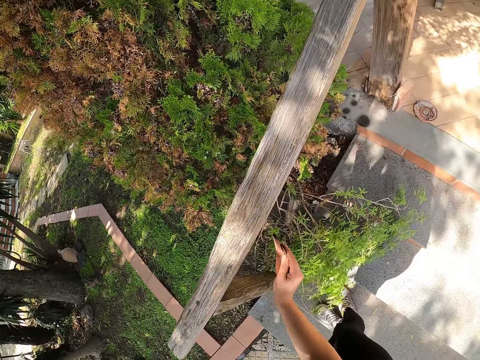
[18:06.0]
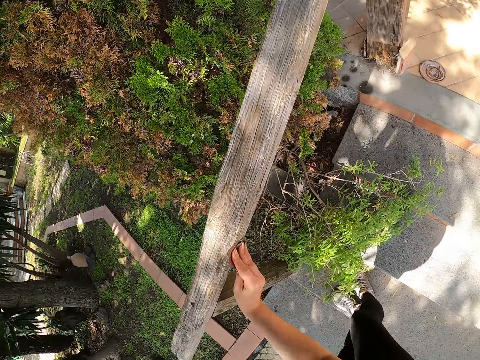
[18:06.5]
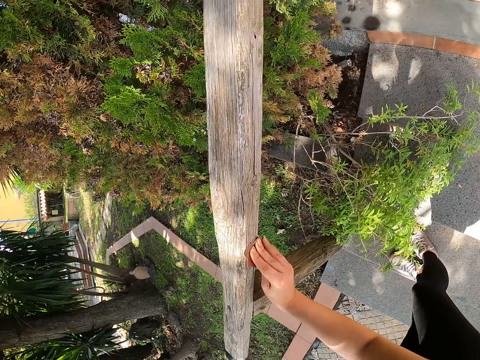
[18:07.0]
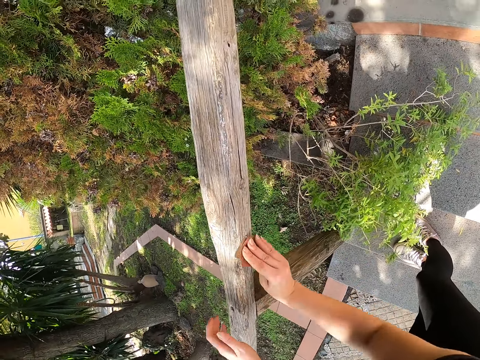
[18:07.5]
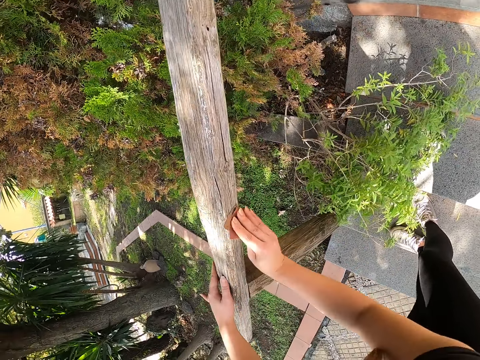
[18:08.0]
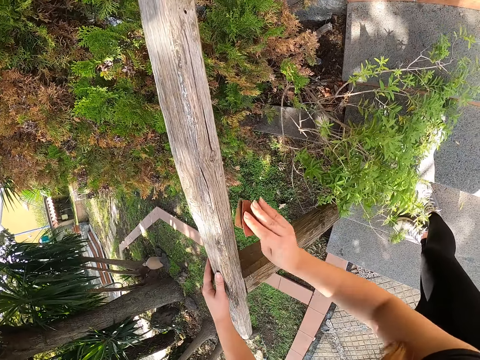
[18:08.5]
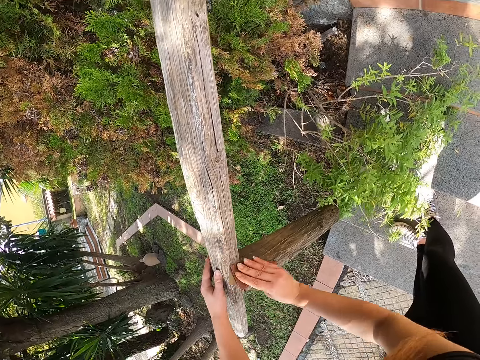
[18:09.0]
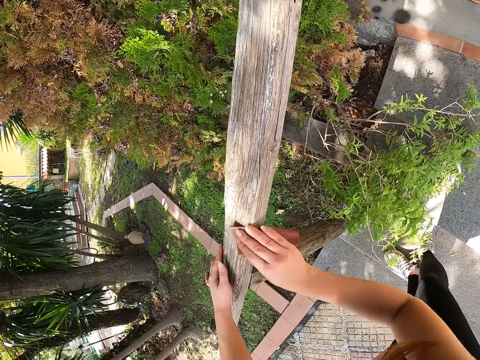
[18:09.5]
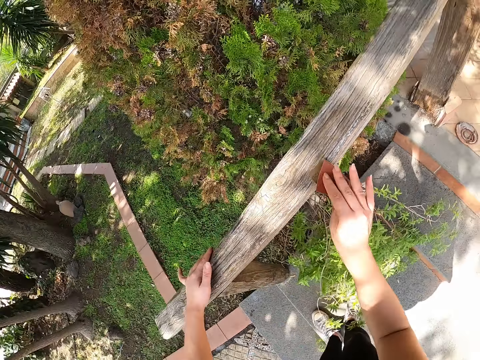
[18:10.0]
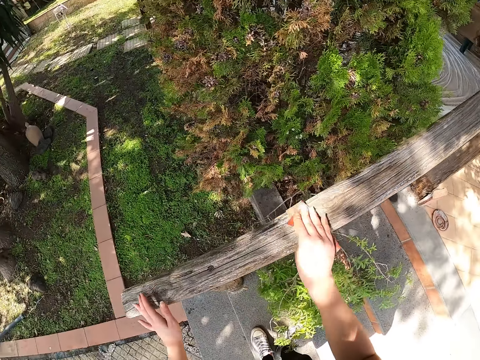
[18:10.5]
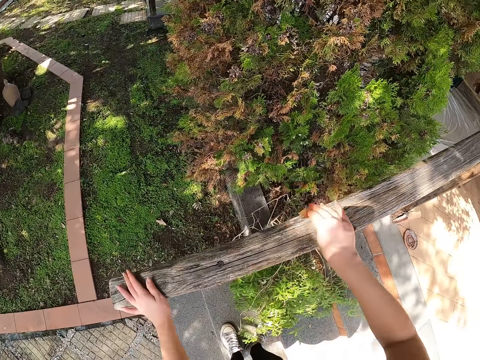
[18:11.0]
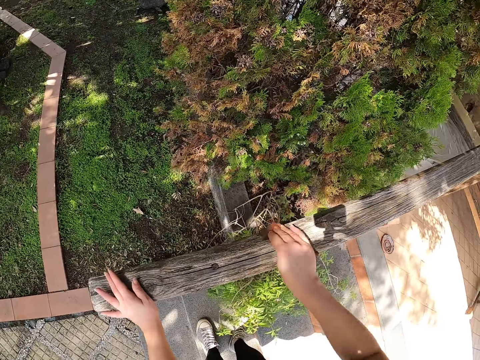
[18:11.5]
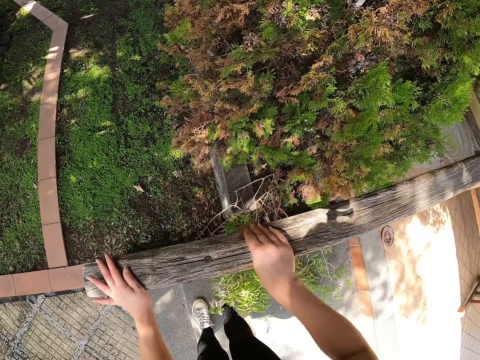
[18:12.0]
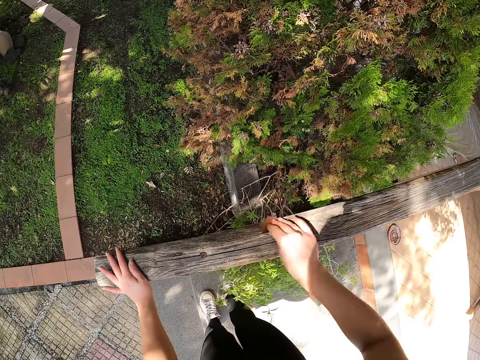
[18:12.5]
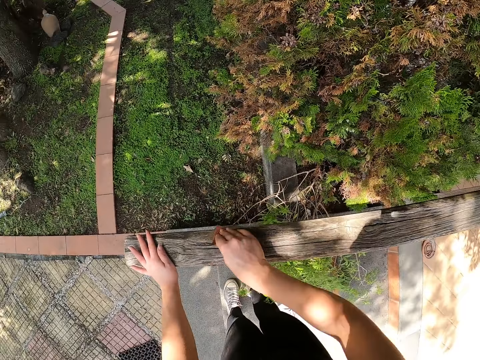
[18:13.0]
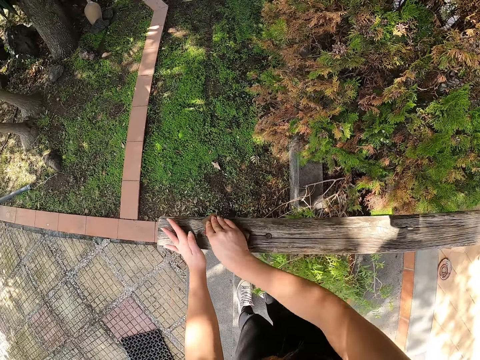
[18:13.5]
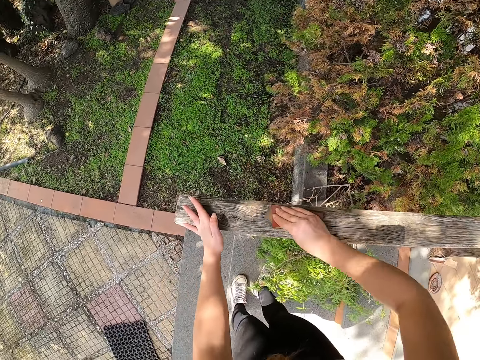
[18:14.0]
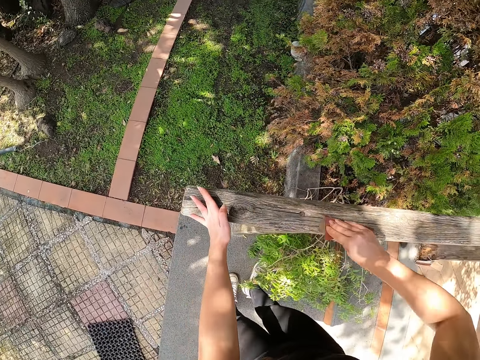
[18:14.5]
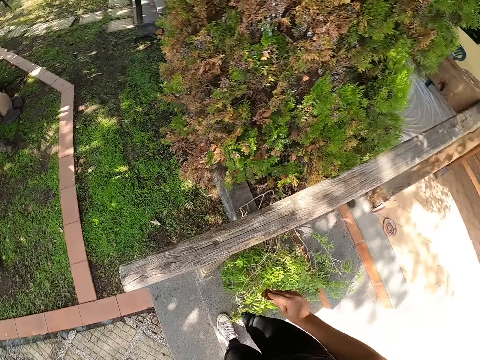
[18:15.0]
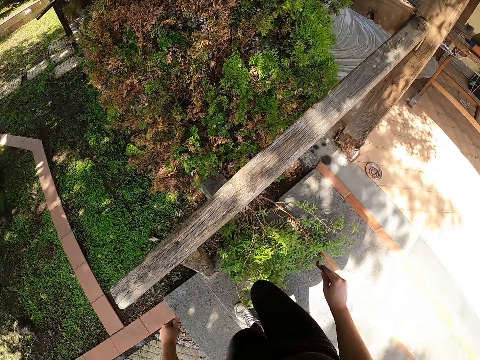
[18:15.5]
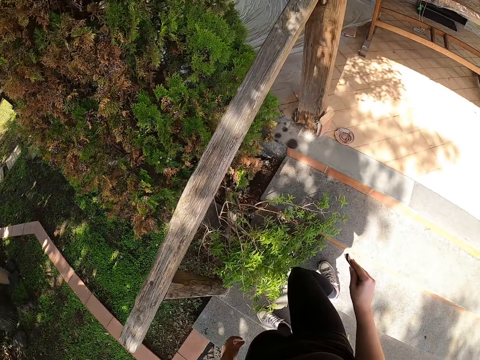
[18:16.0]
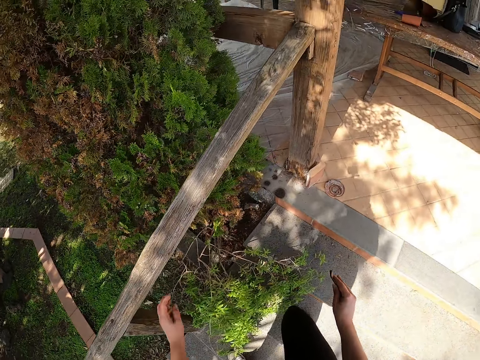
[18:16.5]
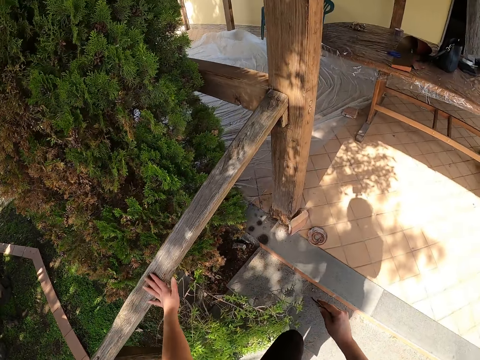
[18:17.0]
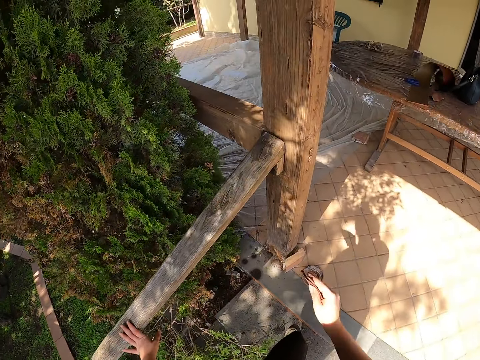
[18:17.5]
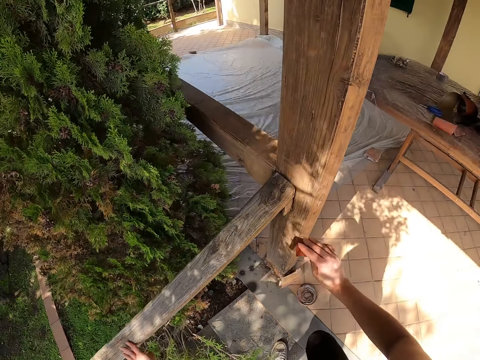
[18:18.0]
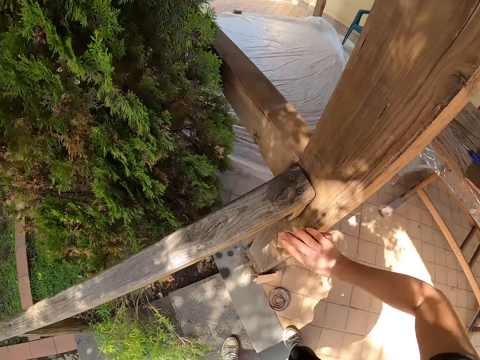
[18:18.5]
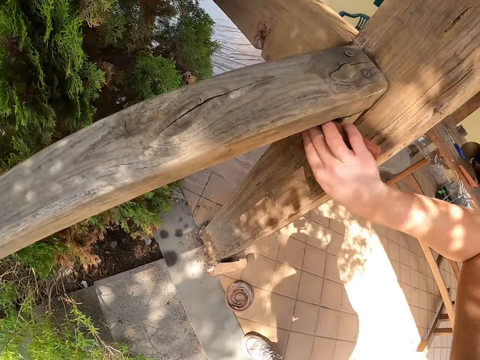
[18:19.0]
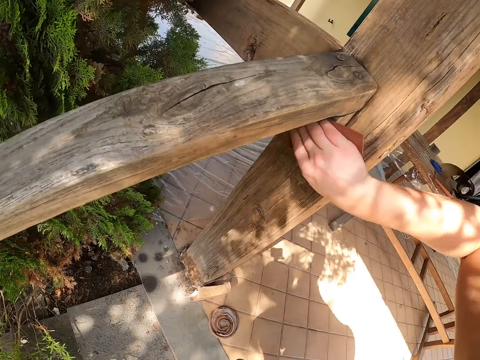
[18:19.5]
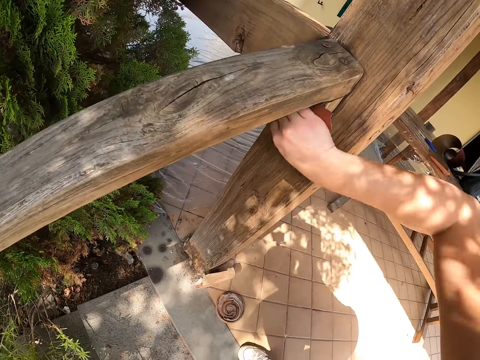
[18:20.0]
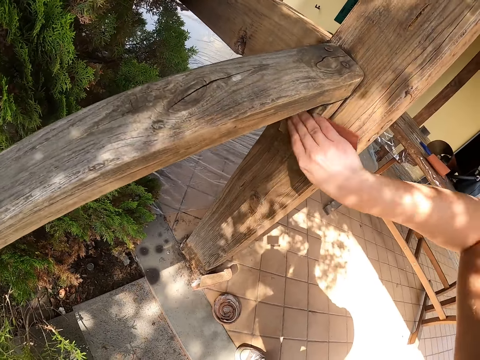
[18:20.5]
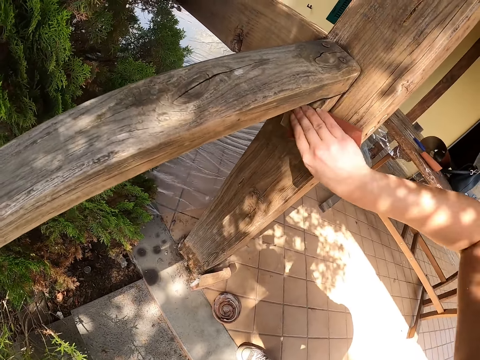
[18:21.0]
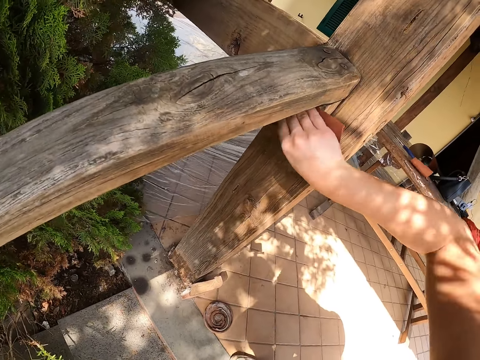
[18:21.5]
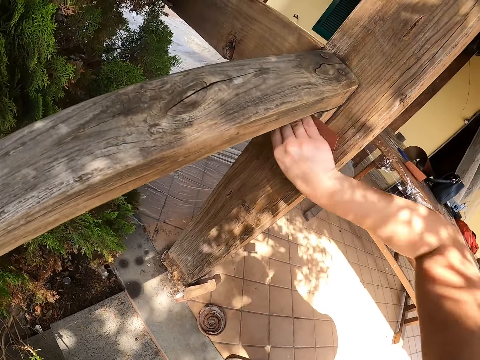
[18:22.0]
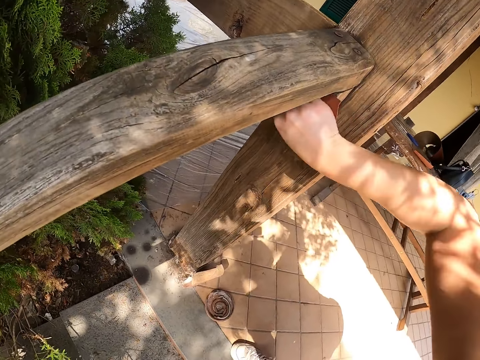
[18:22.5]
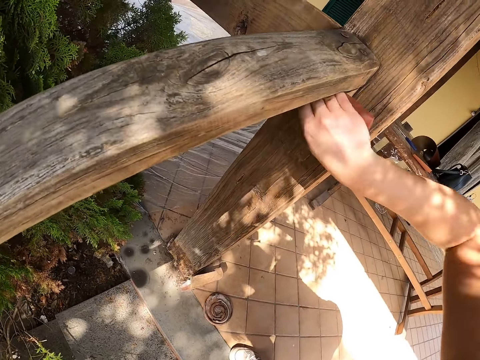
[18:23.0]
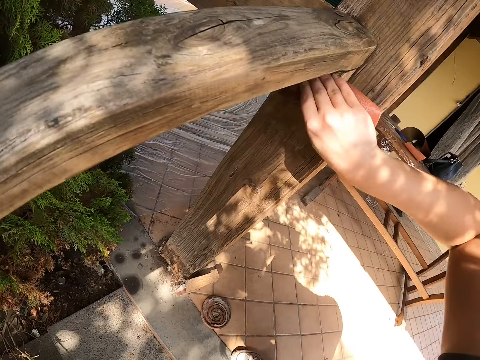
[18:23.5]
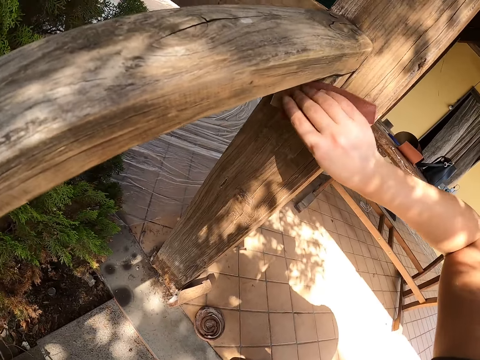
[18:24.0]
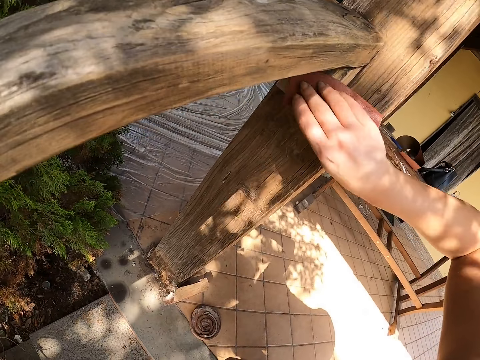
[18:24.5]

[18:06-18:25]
The camera wearer touches the balcony rail. They move their hand. They stop cleaning the baluster with sandpaper. They walk up the stairs. They walk around the balcony. They file a wooden post with the piece of sandpaper. They clean the baluster with the sandpaper.

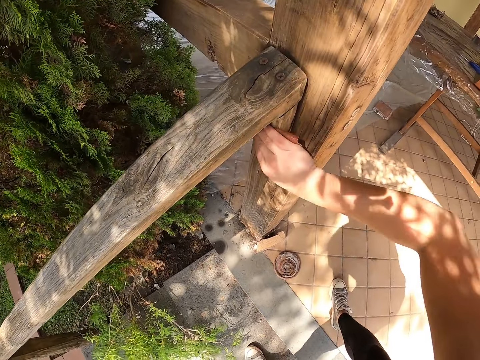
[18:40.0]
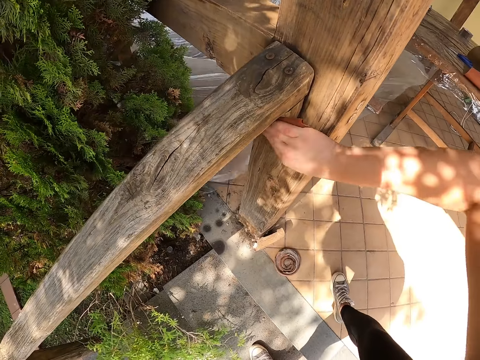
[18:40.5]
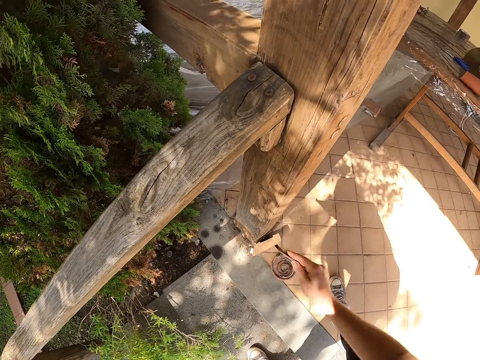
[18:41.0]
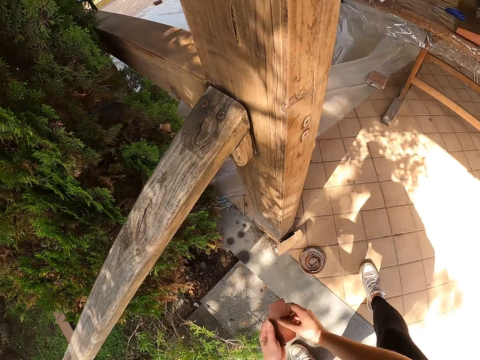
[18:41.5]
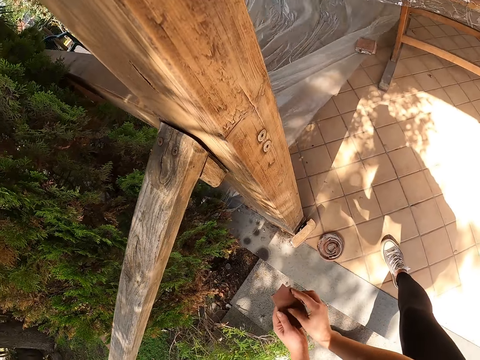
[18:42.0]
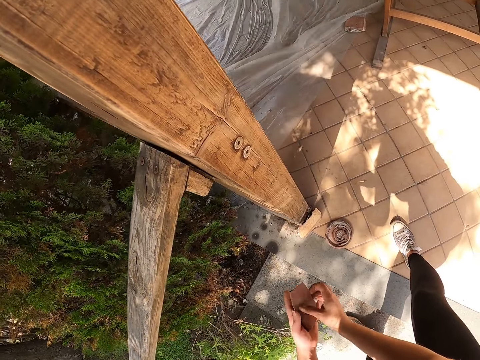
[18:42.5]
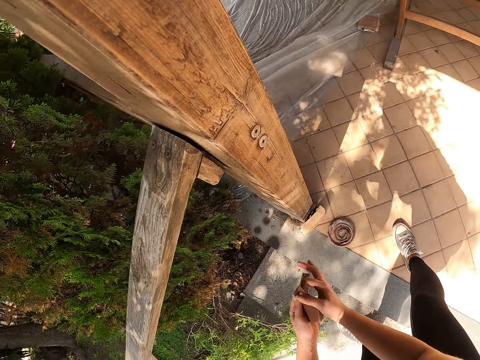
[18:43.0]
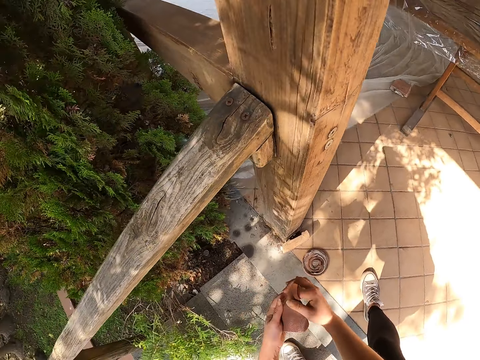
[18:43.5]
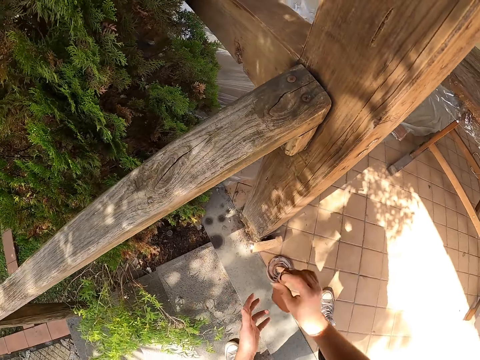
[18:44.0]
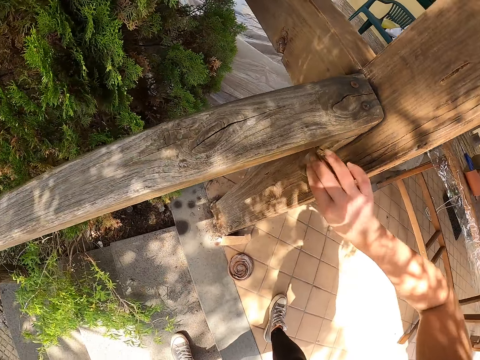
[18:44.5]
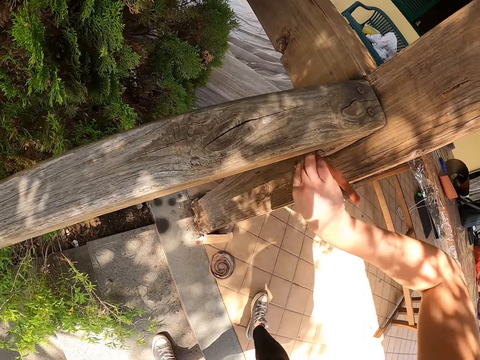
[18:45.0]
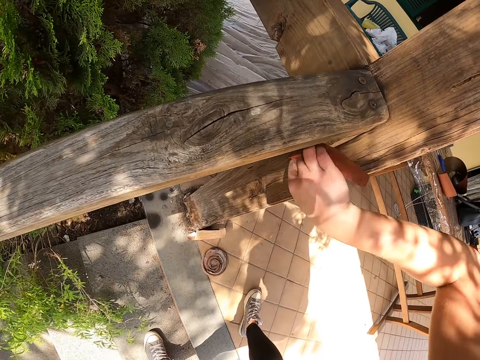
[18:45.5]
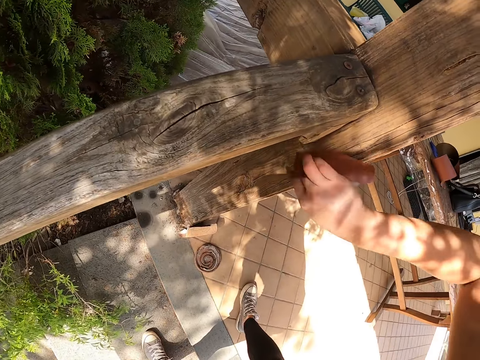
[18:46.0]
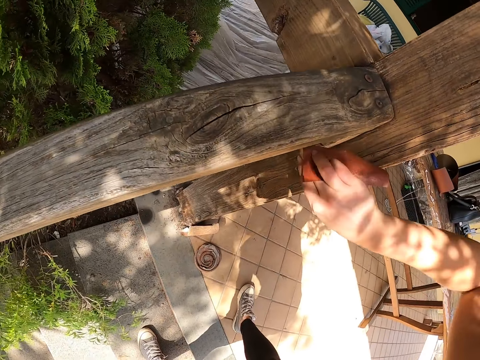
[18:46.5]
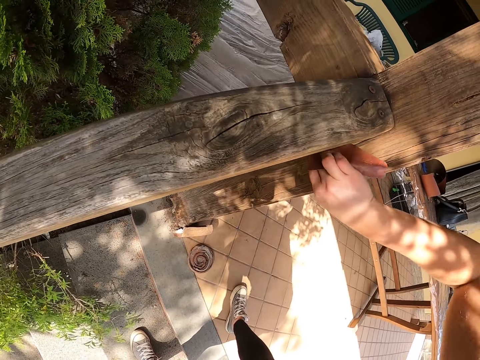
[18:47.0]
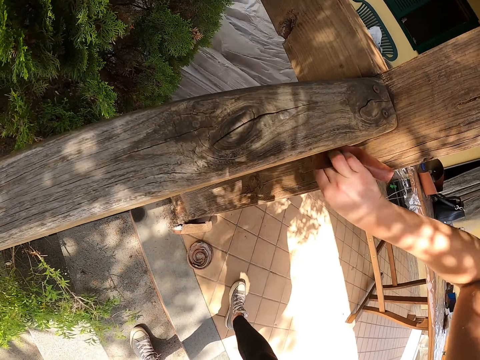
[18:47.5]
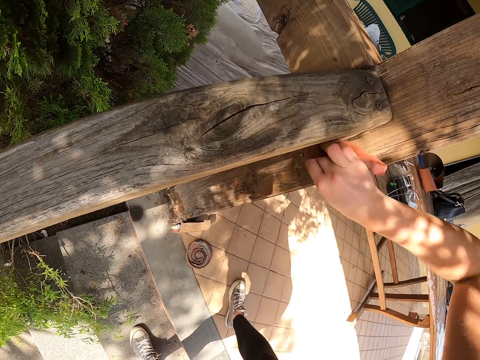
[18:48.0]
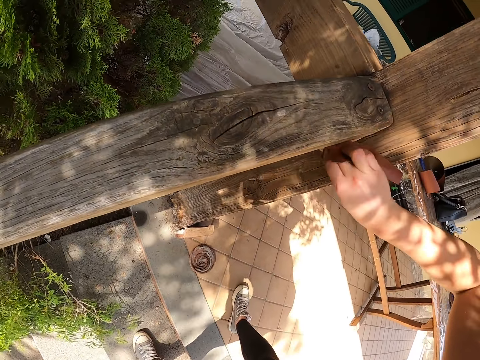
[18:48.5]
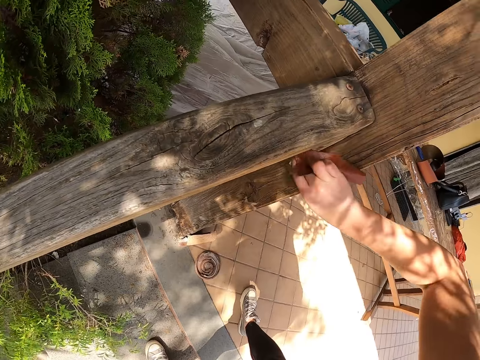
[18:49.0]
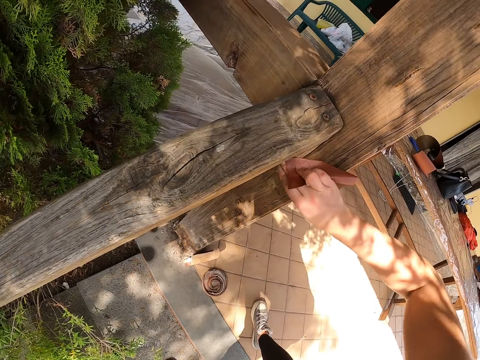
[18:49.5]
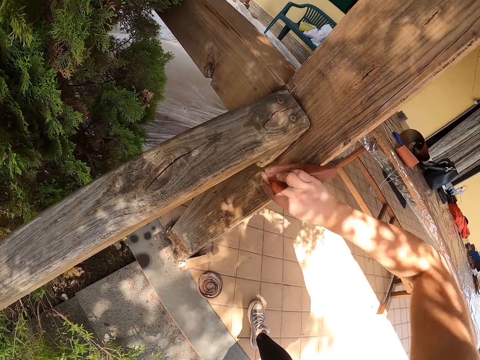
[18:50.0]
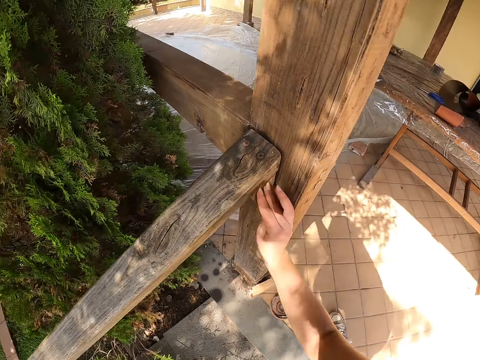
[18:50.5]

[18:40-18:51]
The camera wearer folds the sandpaper with the hands. They clean the baluster with the sandpaper. They file the wooden post with the piece of sandpaper.
